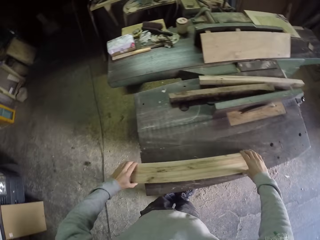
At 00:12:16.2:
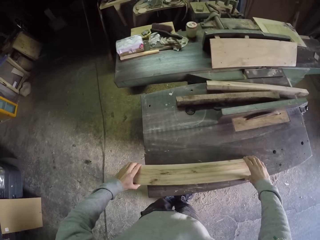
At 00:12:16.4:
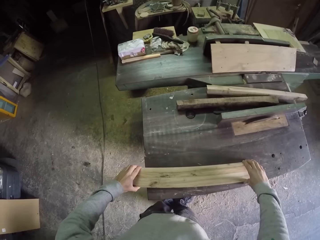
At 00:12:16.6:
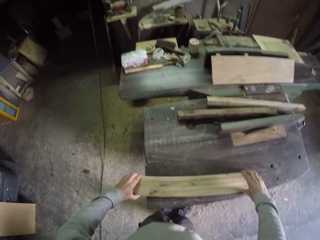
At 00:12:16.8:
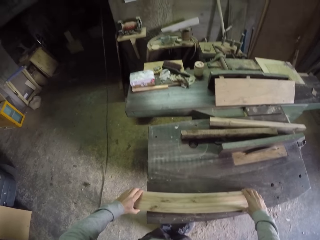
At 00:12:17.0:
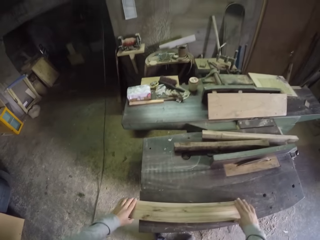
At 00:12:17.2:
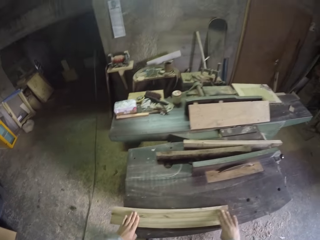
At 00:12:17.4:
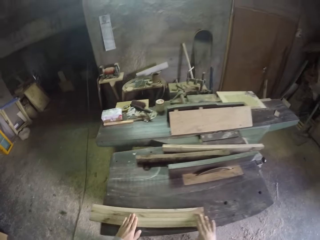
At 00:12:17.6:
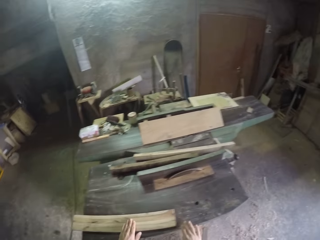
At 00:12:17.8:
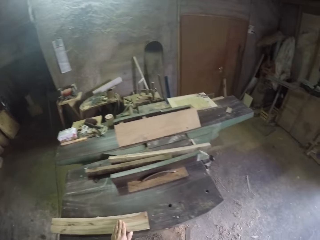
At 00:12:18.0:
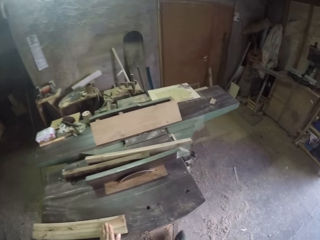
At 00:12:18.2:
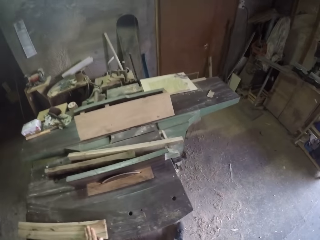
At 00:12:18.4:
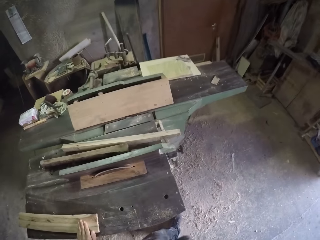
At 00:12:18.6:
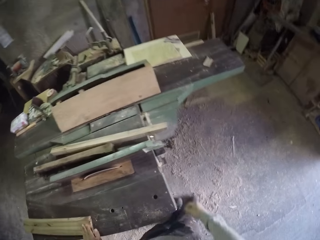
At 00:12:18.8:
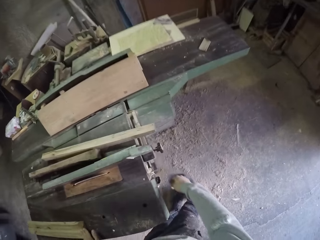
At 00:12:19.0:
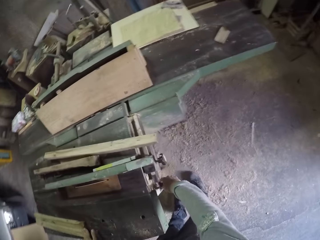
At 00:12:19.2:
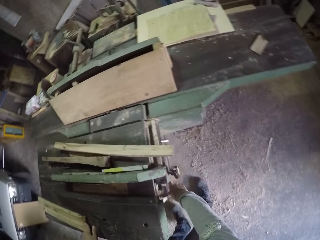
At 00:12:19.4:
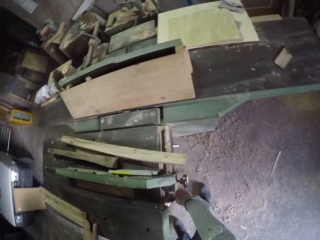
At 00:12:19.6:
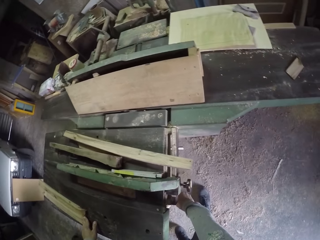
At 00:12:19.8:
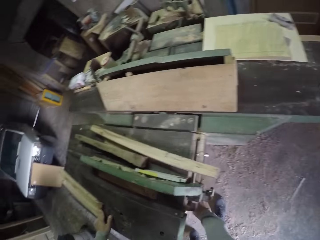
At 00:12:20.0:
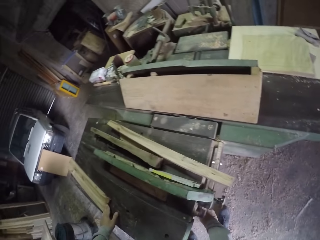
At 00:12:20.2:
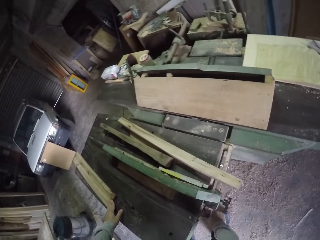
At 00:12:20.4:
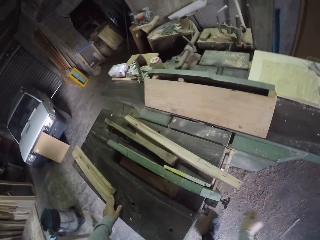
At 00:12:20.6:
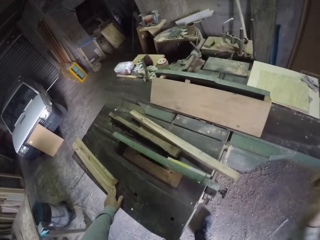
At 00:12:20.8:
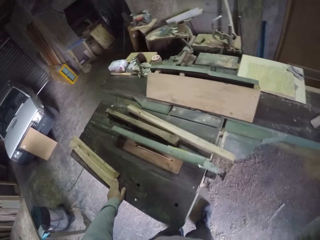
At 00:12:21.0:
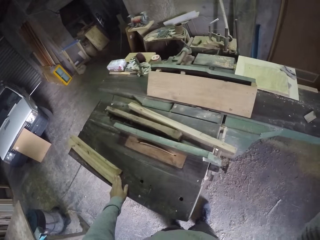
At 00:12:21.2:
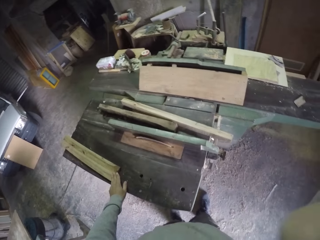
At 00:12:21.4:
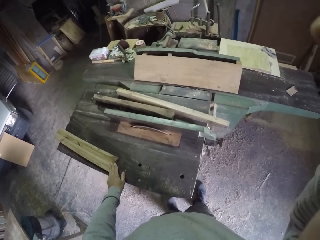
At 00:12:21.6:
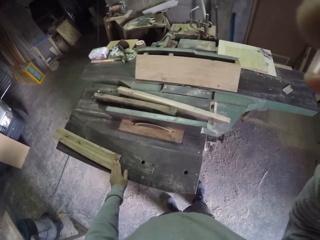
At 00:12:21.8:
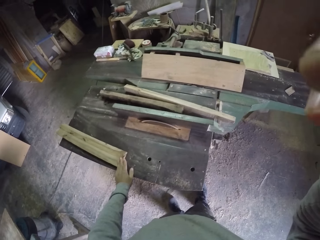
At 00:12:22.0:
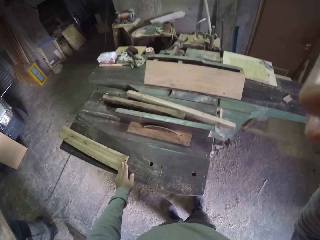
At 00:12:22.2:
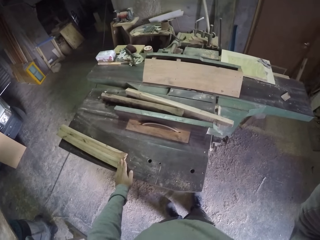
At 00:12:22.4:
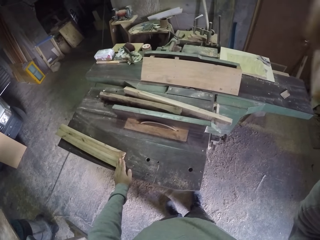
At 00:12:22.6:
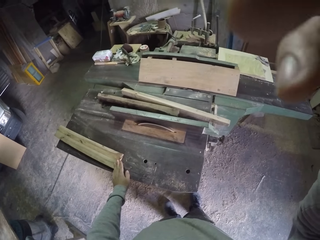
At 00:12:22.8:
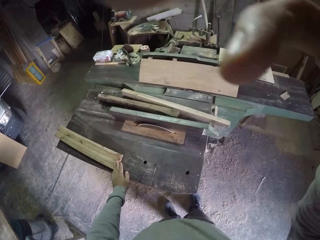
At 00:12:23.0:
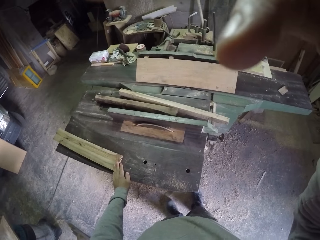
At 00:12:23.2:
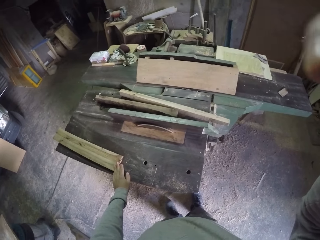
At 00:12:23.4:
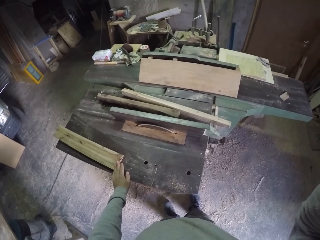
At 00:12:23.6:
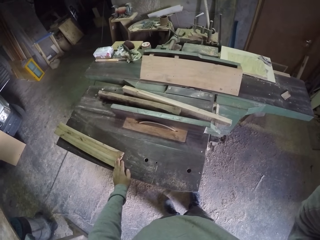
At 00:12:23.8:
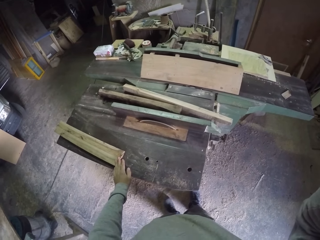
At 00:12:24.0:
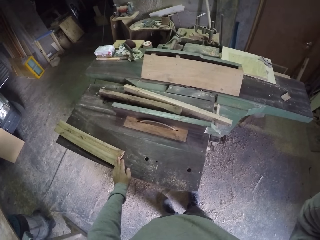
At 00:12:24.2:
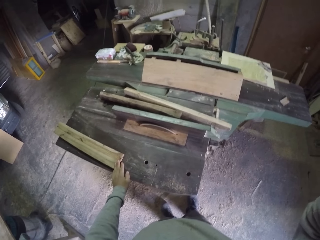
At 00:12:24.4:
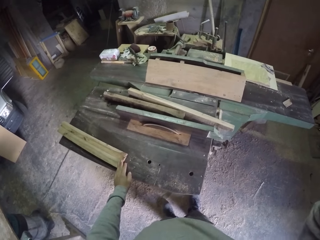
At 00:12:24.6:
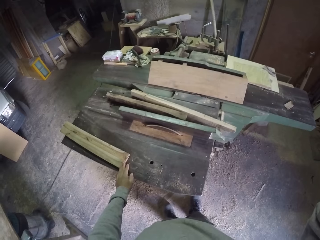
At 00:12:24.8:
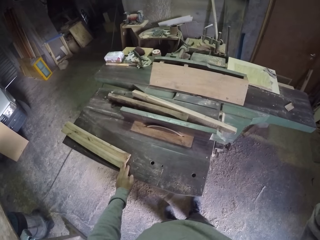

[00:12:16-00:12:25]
The camera wearer measures the piece of wood. He holds the planks on the workbench with his left hand. He adjusts the control on the workbench with his right hand. He touches his head with his right hand. He adjusts the camera.
